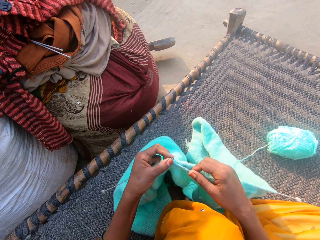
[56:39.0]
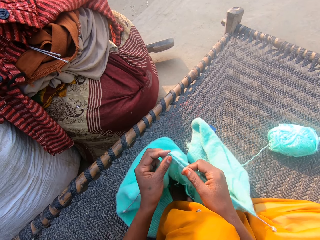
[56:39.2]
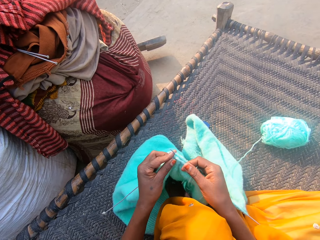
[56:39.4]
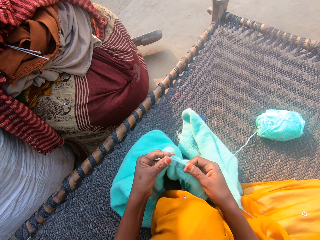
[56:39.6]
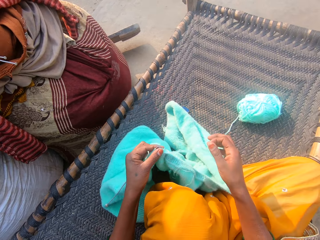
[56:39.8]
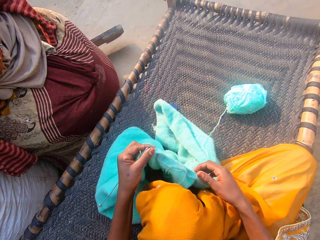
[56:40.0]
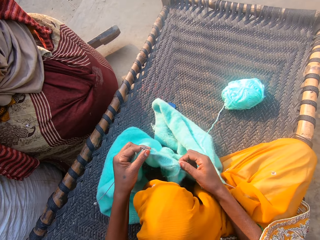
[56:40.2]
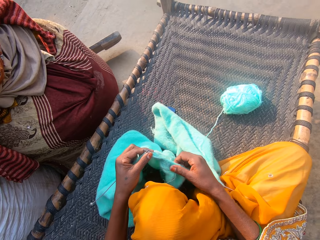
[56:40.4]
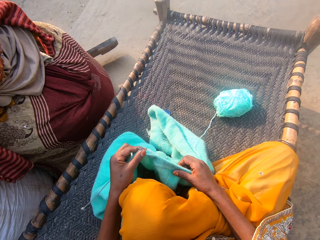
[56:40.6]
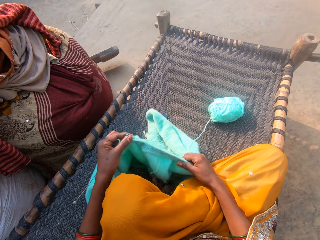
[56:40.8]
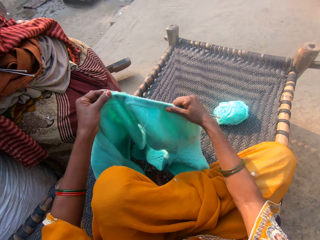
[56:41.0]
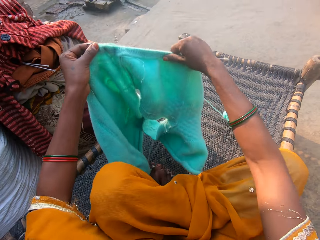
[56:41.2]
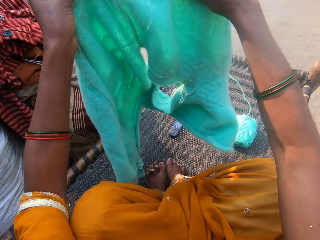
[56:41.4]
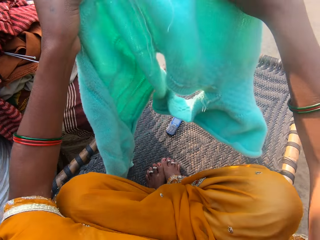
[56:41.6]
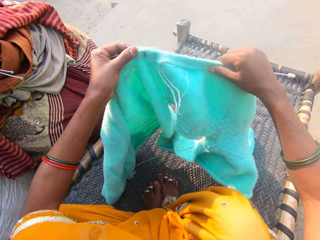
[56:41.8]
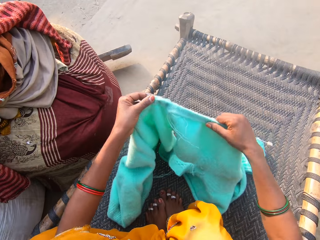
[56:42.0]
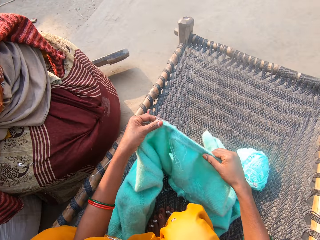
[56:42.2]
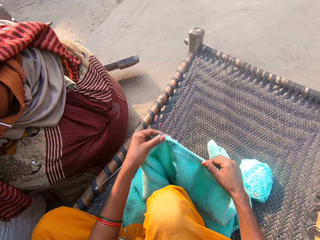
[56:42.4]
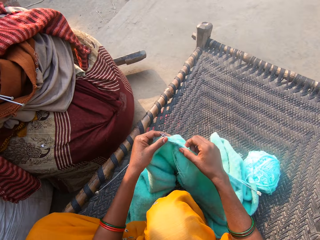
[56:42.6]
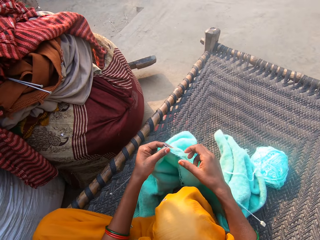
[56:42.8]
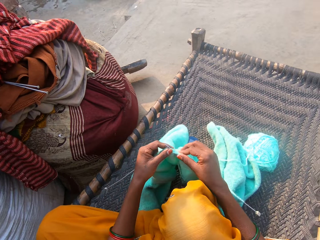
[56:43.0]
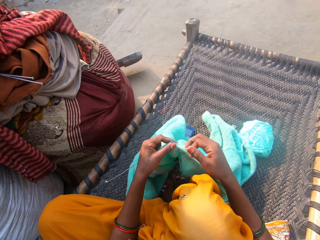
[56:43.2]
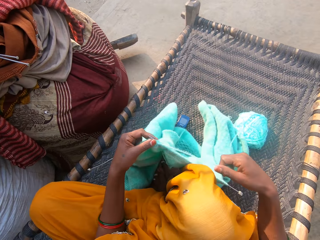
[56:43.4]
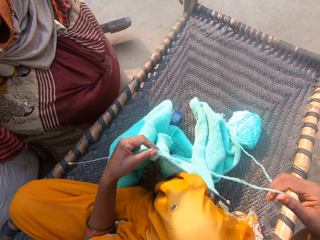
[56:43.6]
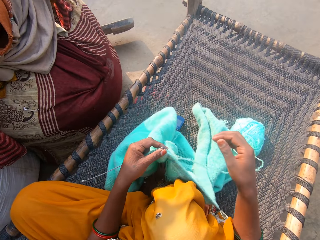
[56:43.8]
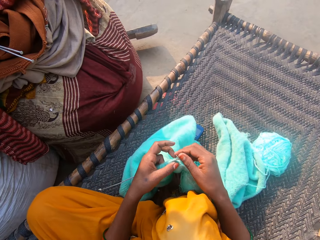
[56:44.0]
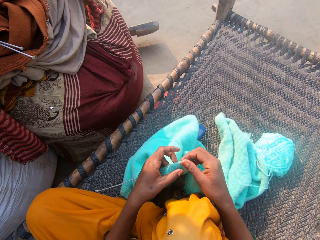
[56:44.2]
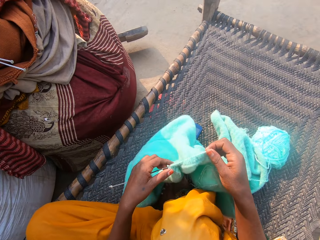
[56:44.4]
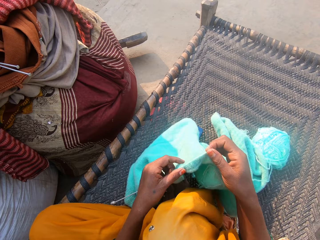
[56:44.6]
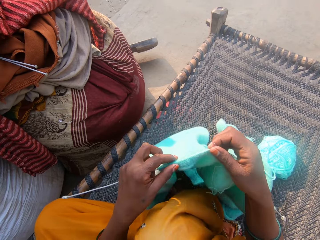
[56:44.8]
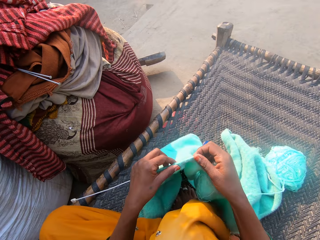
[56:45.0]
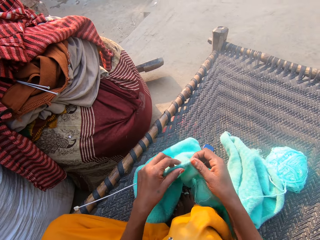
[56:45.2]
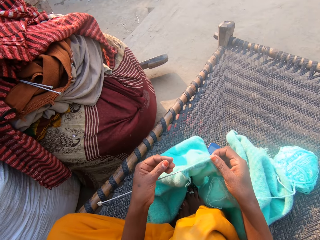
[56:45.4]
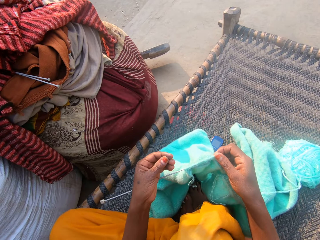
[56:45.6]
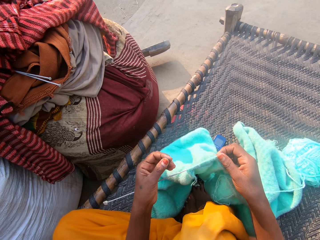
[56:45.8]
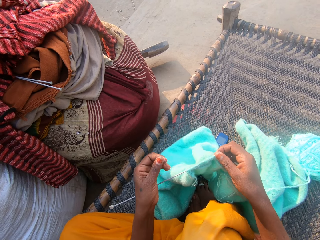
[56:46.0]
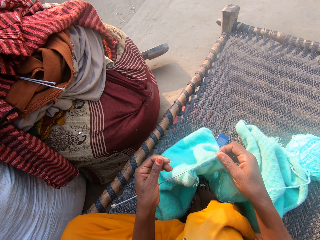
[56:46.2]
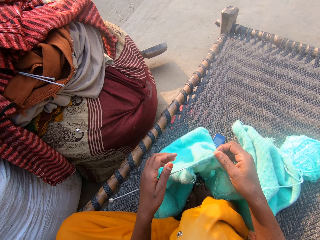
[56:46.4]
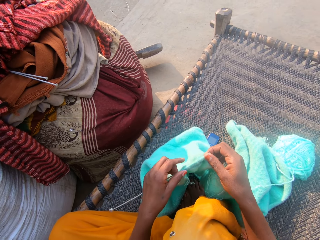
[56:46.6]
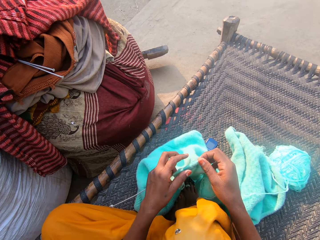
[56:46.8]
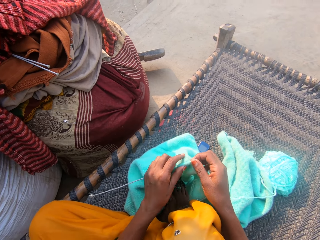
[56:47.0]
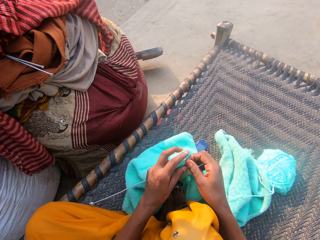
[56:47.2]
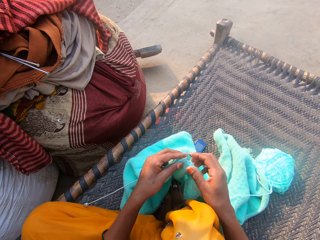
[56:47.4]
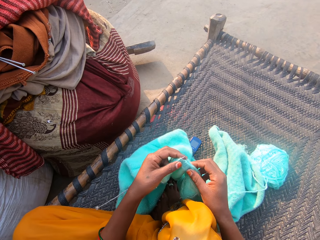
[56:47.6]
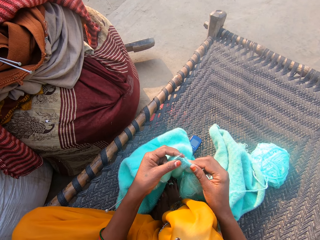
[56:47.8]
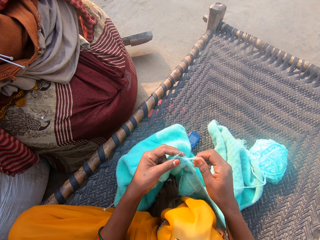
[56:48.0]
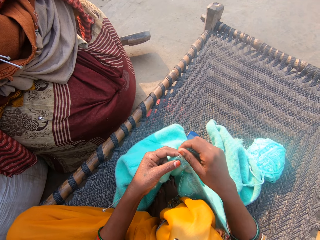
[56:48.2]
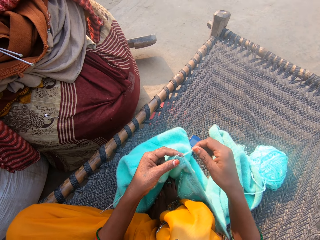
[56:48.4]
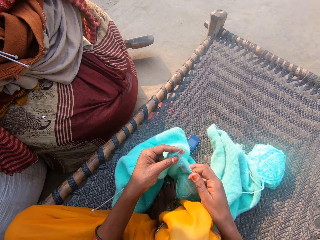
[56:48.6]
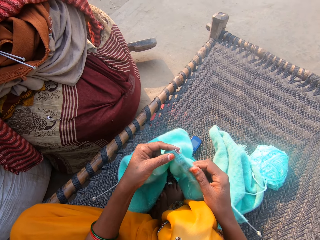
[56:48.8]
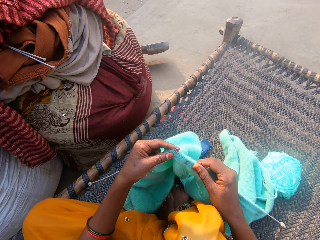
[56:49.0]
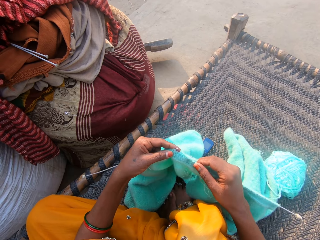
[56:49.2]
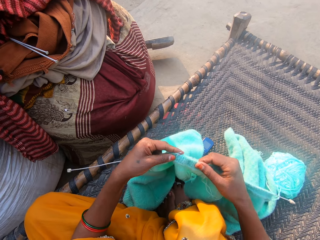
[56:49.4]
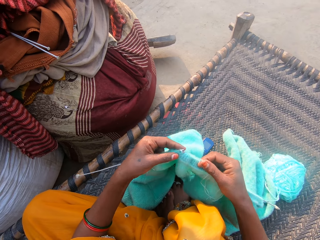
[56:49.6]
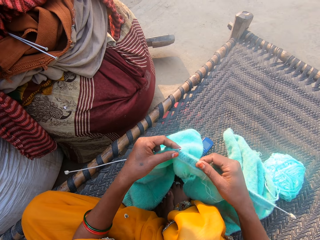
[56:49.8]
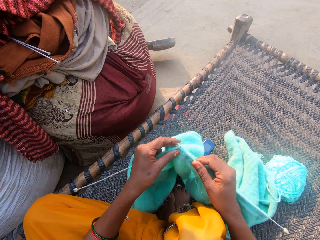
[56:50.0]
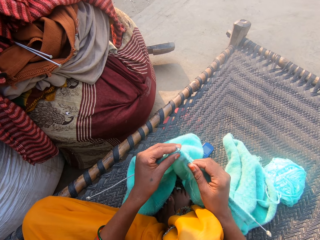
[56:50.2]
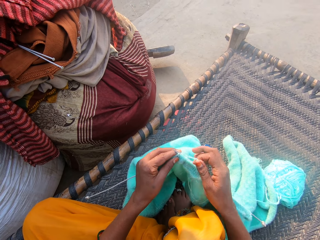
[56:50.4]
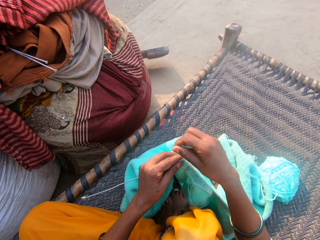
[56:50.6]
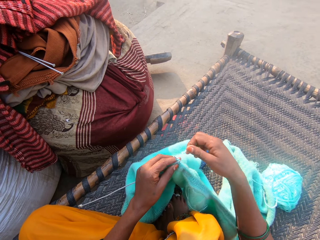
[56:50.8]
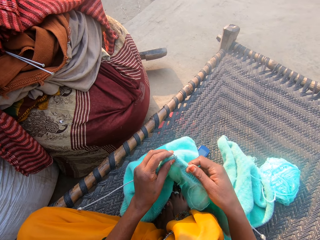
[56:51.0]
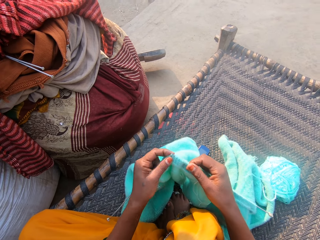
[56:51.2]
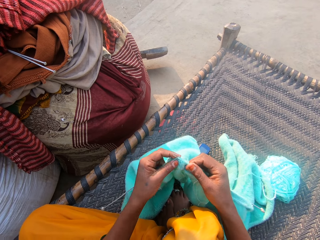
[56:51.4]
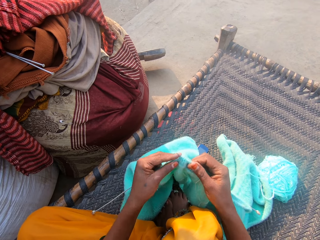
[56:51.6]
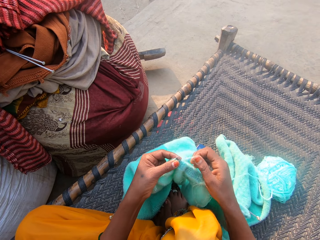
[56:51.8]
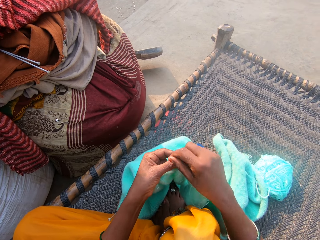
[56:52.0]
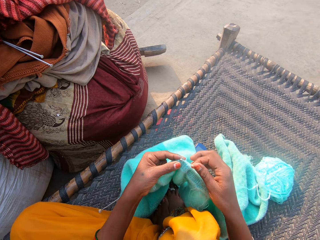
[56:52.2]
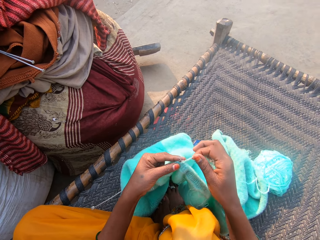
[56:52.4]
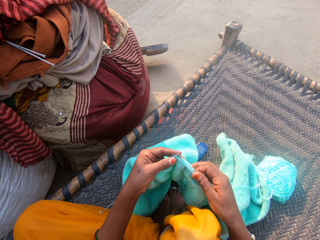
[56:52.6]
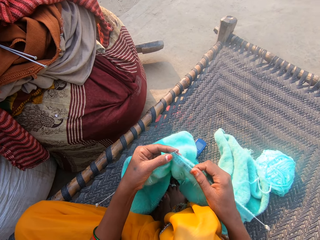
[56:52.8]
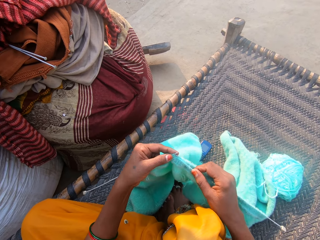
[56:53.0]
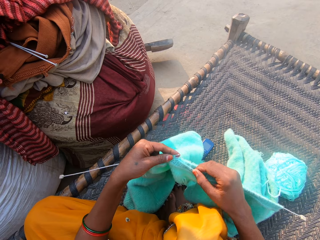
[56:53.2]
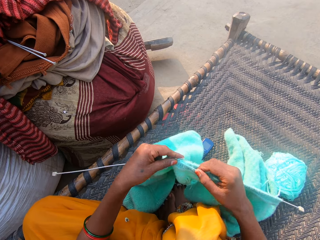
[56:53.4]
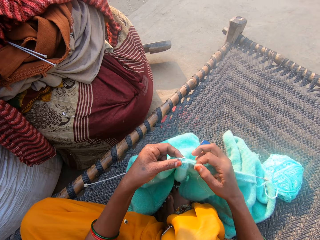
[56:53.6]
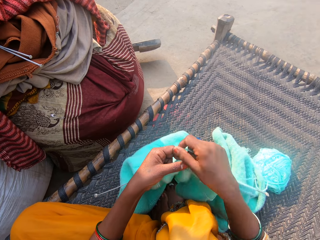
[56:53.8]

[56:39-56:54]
The camera wearer adjusts the cloth on the needle with her right hand. She adjusts the cloth. She lifts the cloth. She adjusts her sitting position on a bench. She puts the cloth on the mat. She adjusts the wool with her right hand. She pulls the thread. She adjusts the cloth on the needle with her left hand. She rubs the fingers with the other. She knits the cloth with the needles and the wool.

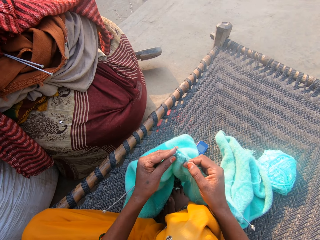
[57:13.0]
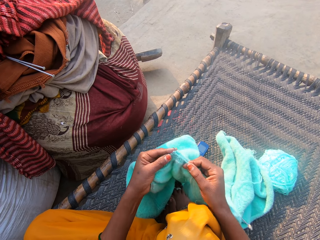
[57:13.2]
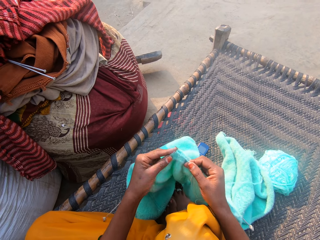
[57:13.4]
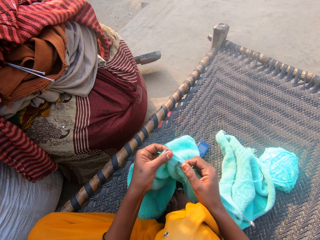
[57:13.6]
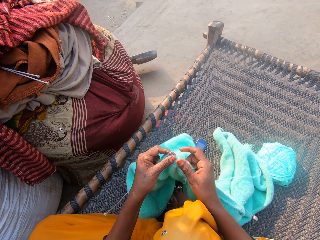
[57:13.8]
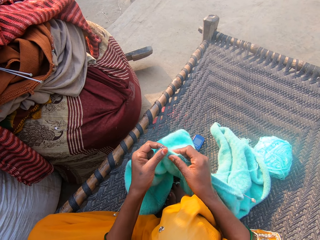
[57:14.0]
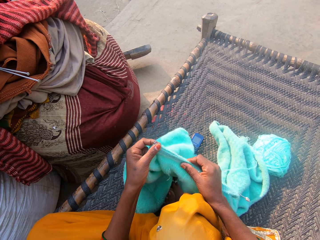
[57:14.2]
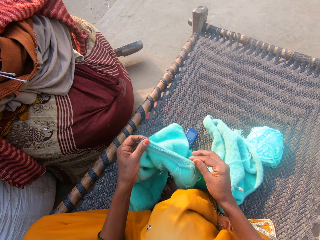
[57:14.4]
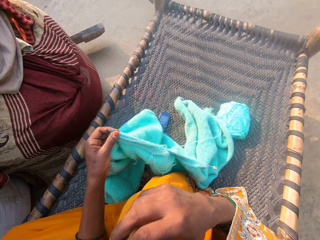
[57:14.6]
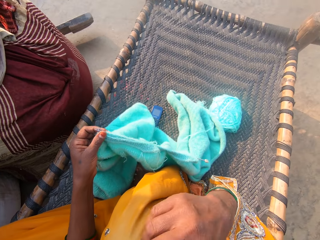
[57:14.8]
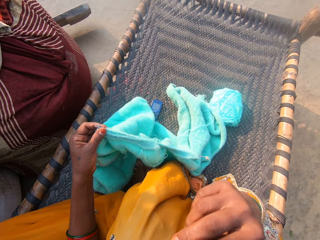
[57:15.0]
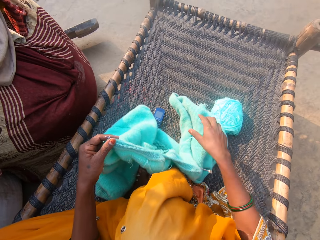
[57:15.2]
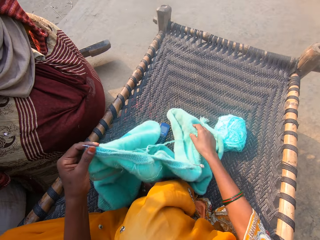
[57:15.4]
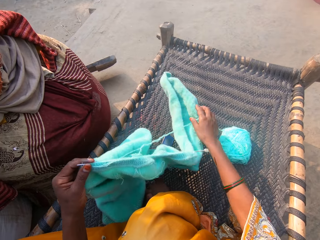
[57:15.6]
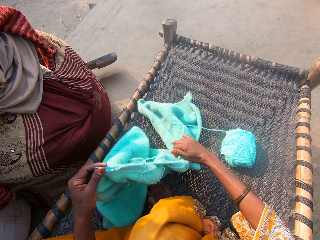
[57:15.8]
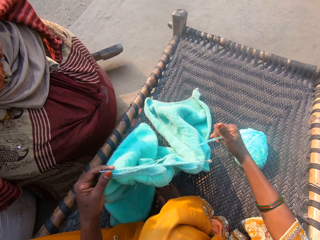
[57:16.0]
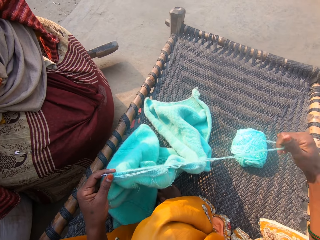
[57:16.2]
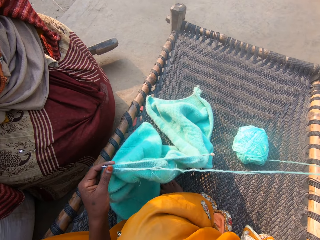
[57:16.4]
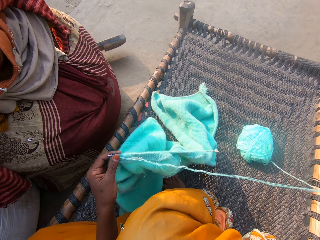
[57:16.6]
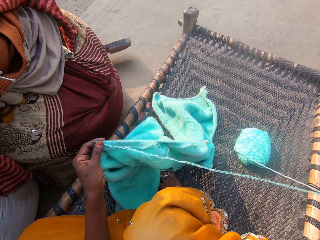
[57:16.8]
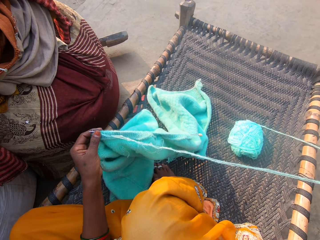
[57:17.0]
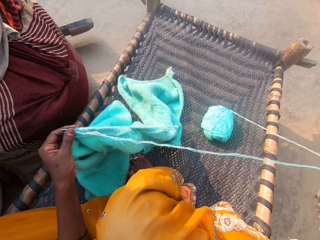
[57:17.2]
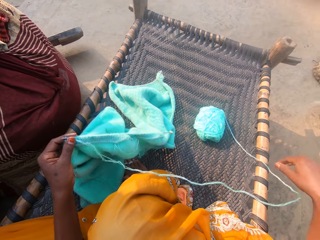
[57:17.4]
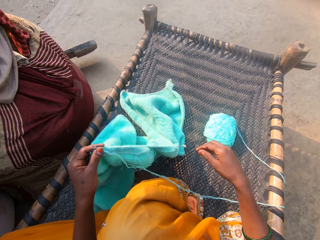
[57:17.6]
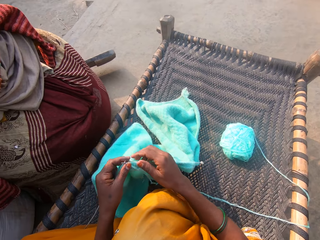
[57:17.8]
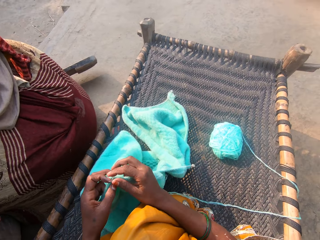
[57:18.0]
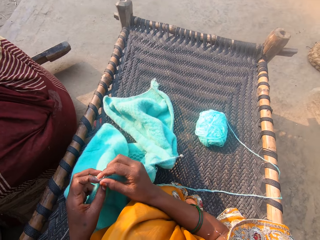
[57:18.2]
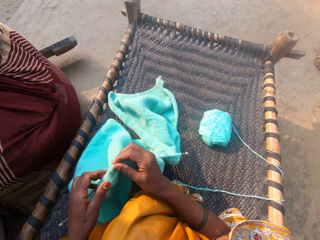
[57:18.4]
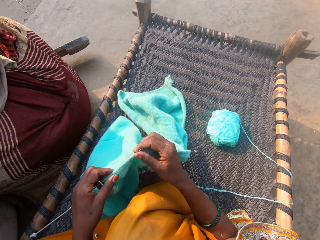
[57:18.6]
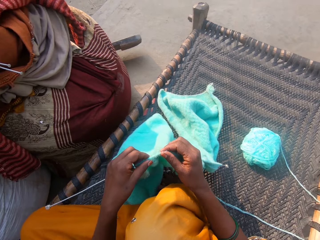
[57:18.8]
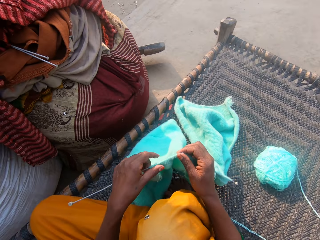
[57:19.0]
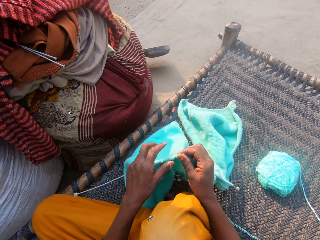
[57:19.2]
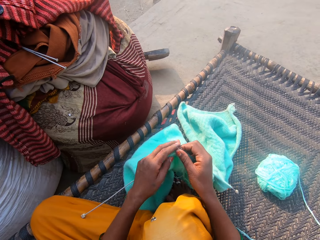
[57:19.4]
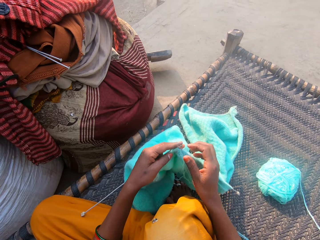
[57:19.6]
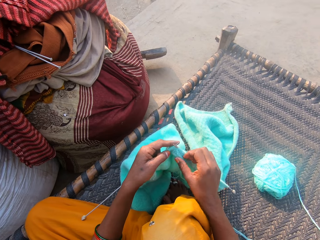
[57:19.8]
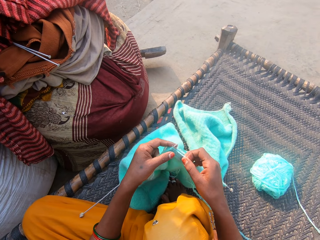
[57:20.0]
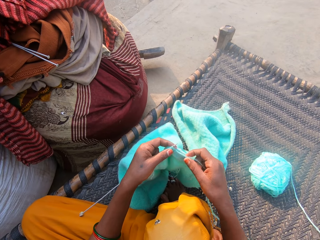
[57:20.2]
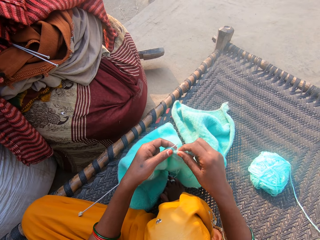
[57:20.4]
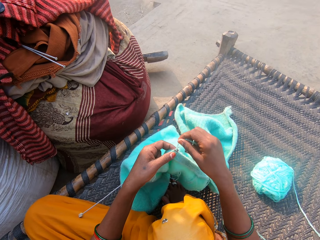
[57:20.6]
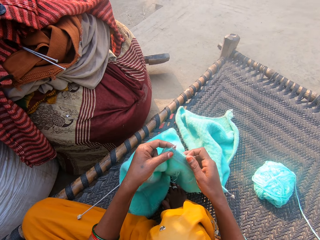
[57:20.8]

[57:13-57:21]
The camera wearer adjusts the cloth on the needle with her right hand. She rubs the face with the hand. She touches her face with her right hand. She adjusts the cloth with her right hand. She pushes the cloth aside. She adjusts the wool with her right hand. She pulls the thread. She adjusts the cloth on the needle with her left hand. She knits the cloth with the needles and the wool.
